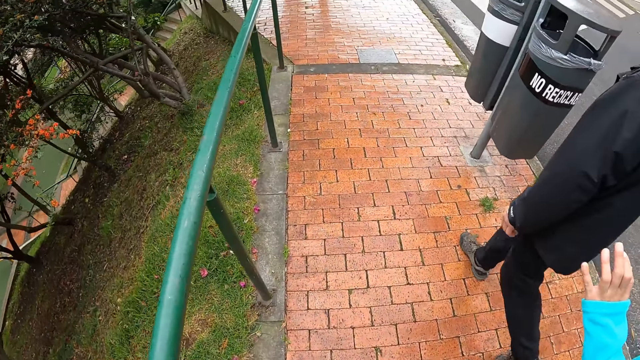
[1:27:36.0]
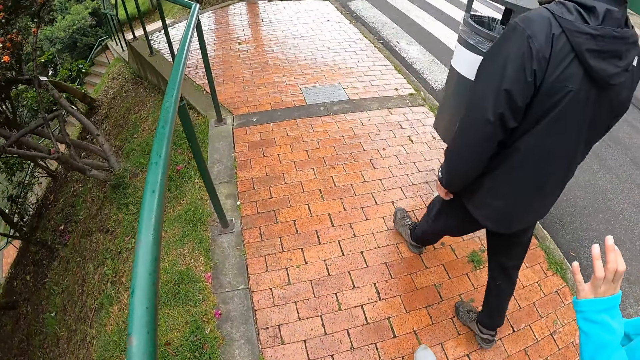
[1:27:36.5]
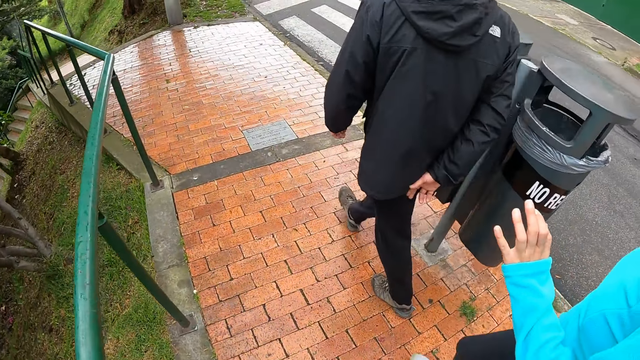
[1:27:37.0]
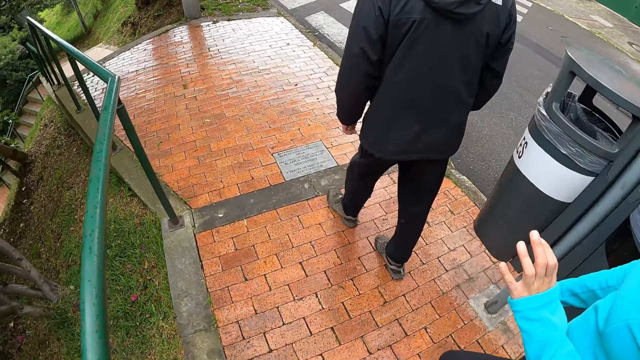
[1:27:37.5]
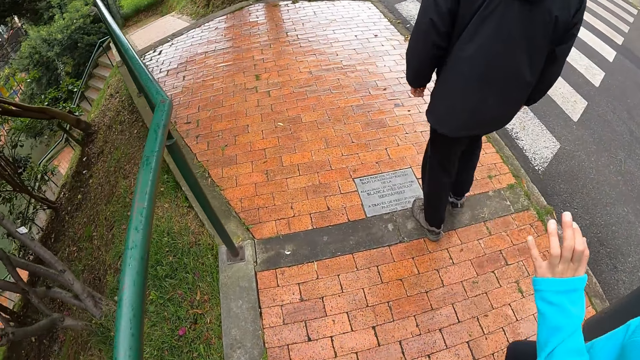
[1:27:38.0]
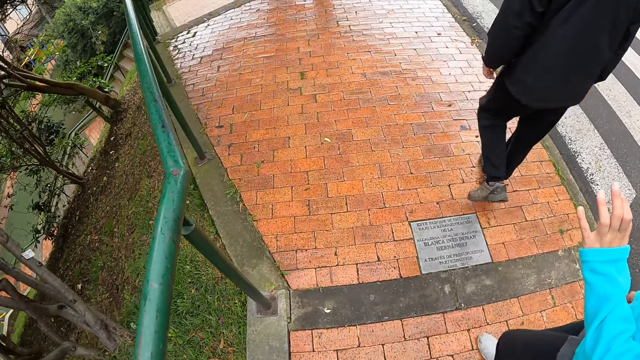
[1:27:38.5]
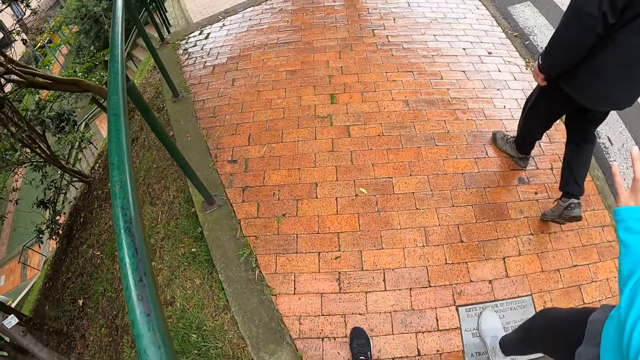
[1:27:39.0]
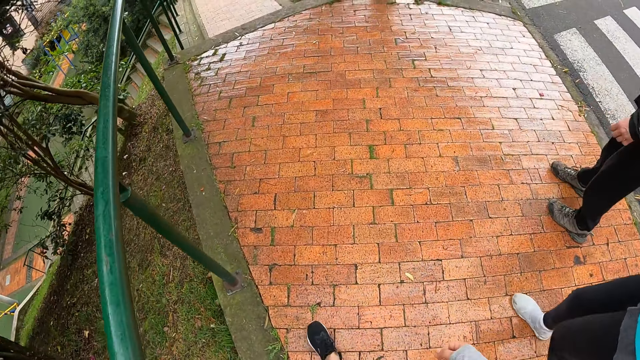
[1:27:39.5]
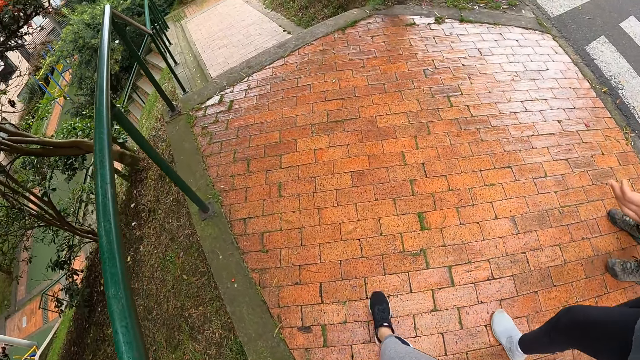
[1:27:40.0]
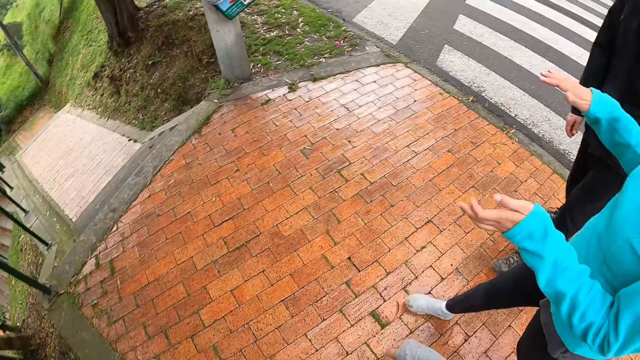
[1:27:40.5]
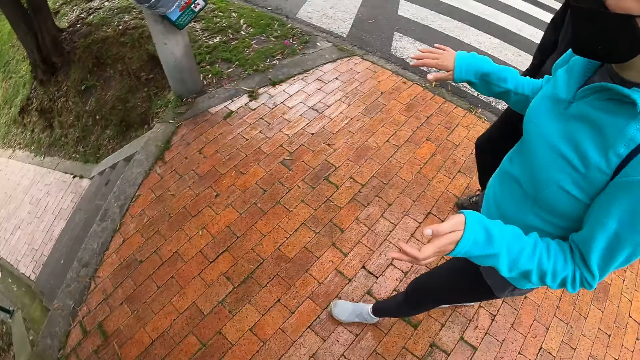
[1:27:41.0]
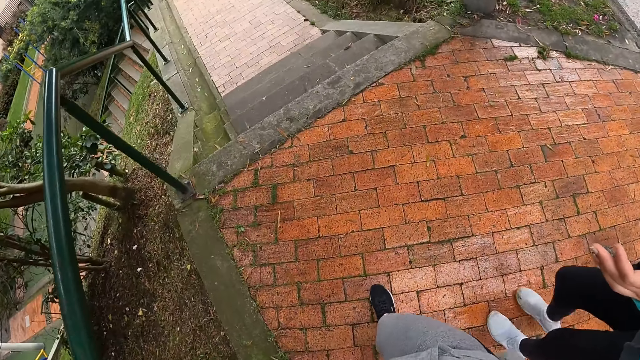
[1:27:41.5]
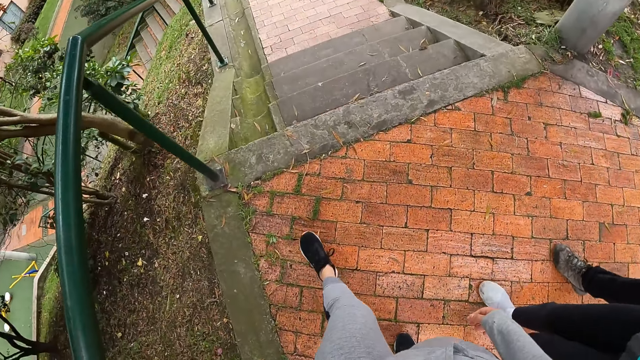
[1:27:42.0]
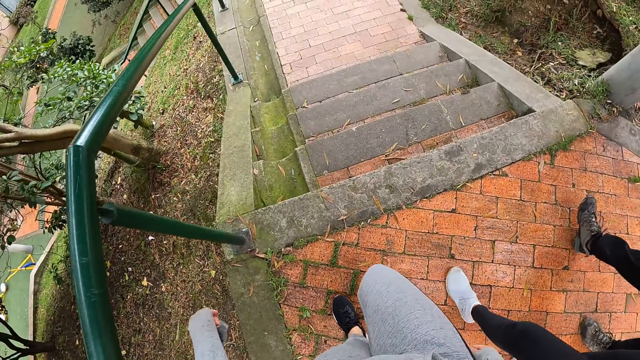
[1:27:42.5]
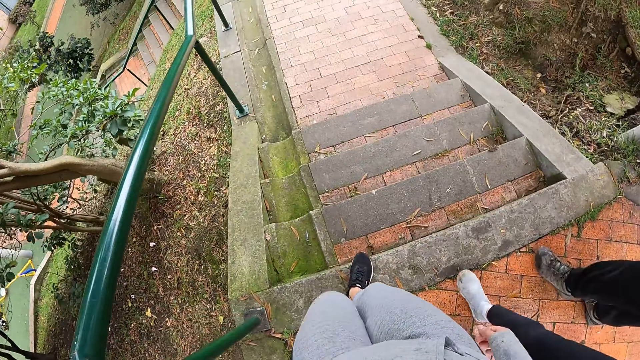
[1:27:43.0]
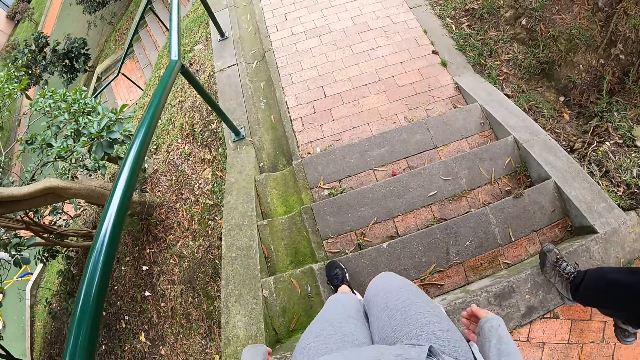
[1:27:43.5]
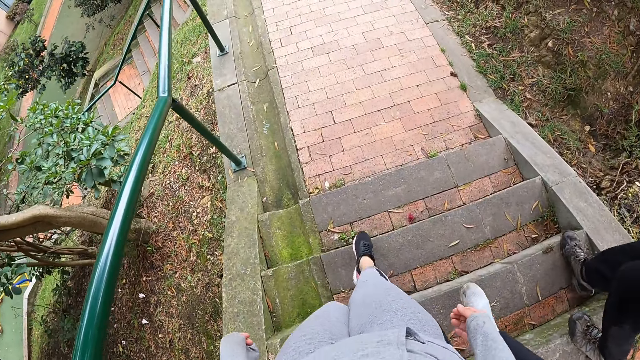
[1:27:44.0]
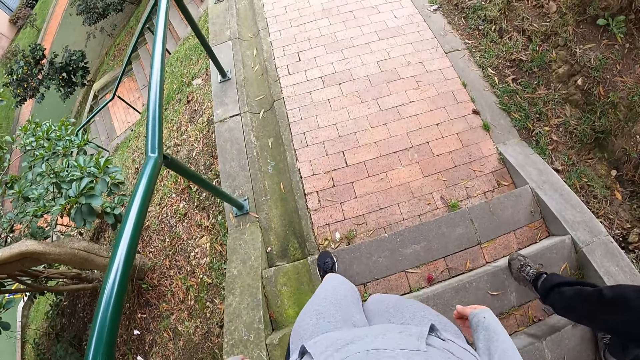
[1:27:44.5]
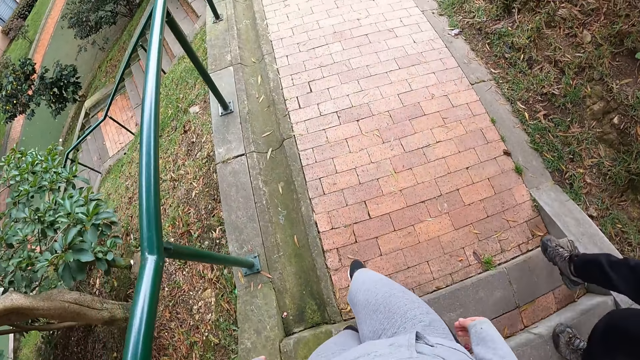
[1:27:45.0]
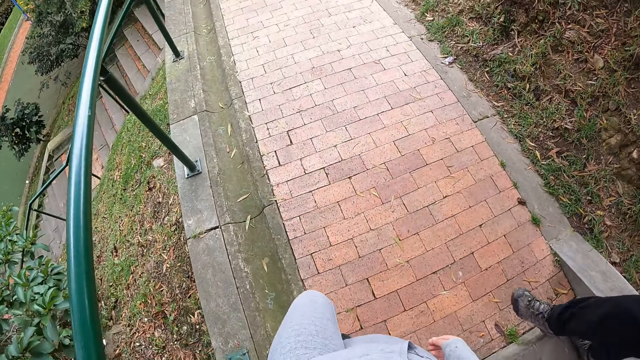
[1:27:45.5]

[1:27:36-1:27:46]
The camera wearer looks in front. A person raises her left hand. The camera wearer looks sideways. They look down. They walk down a stepped pathway. The person walks down the stepped pathway.

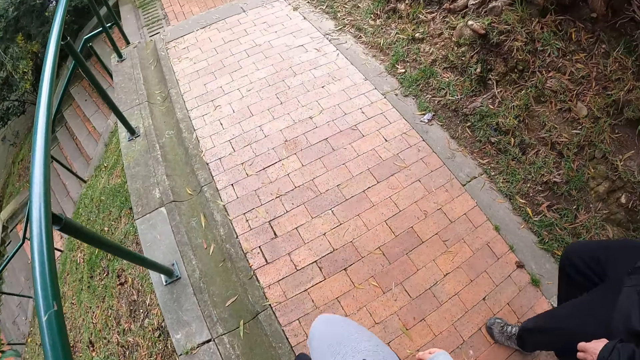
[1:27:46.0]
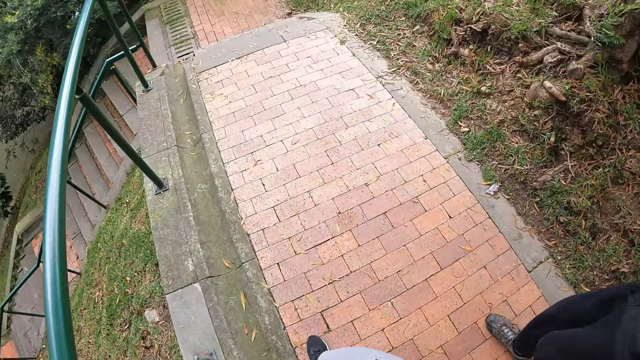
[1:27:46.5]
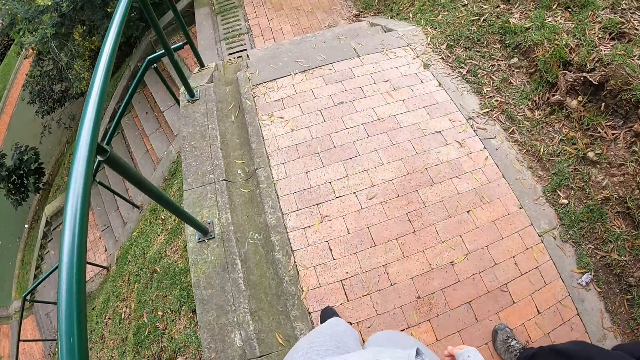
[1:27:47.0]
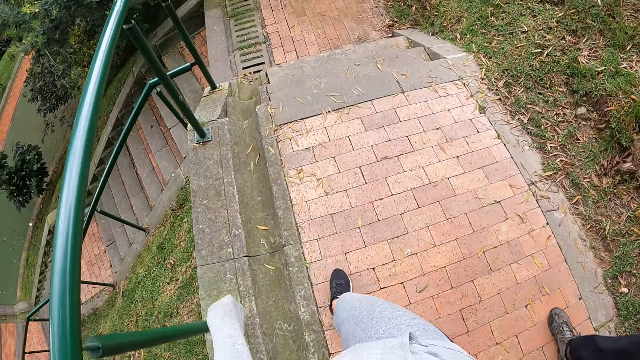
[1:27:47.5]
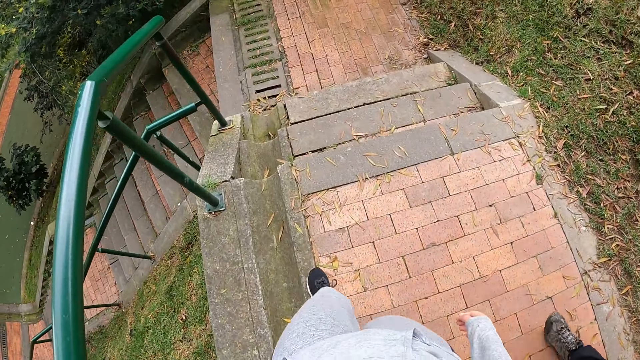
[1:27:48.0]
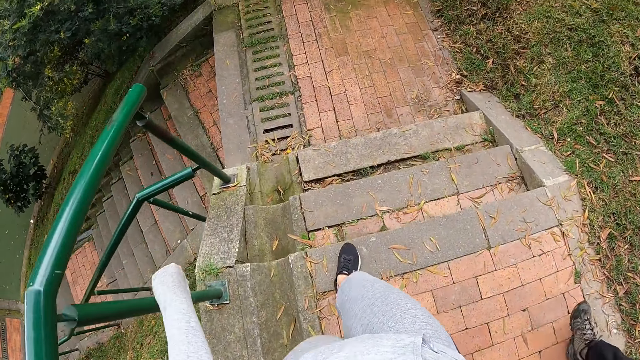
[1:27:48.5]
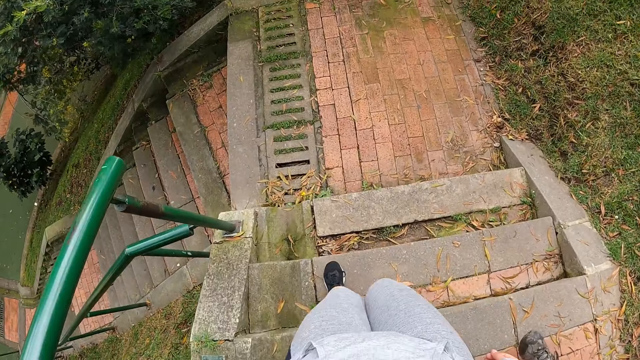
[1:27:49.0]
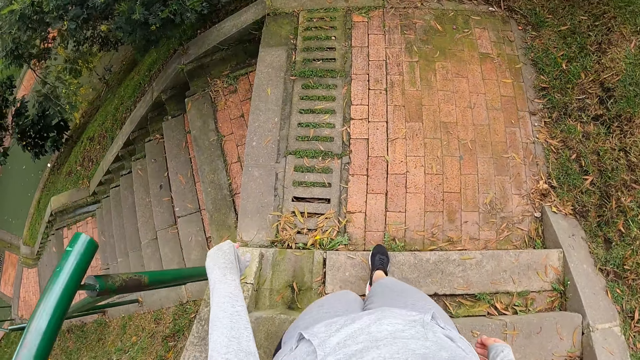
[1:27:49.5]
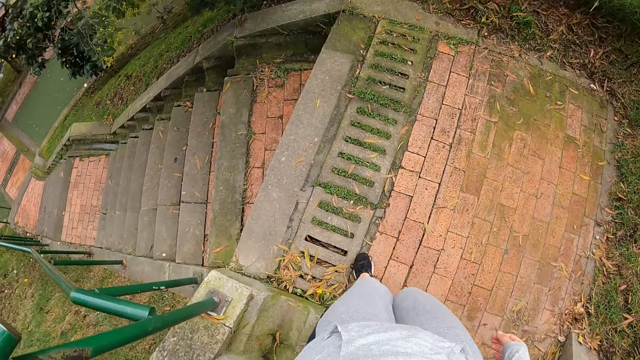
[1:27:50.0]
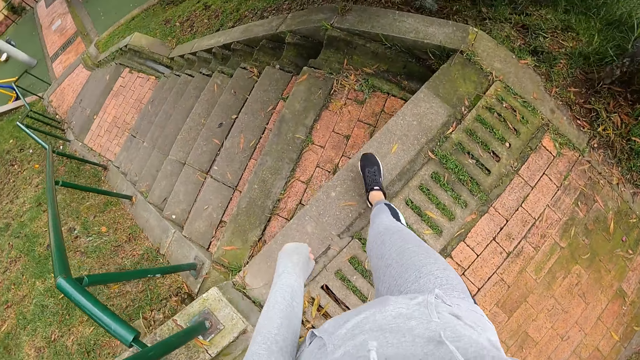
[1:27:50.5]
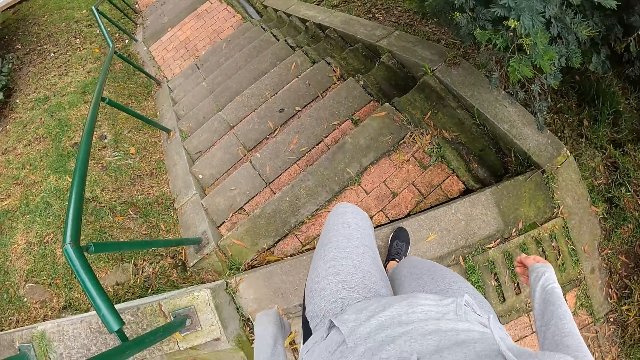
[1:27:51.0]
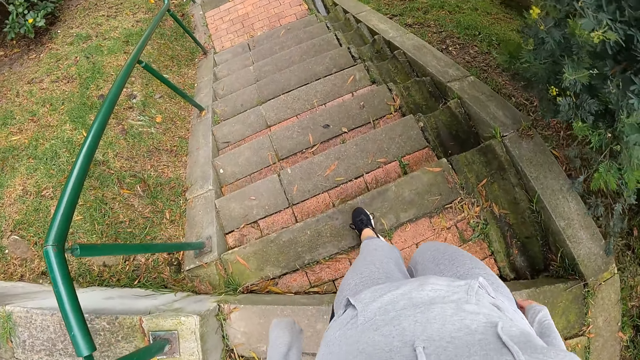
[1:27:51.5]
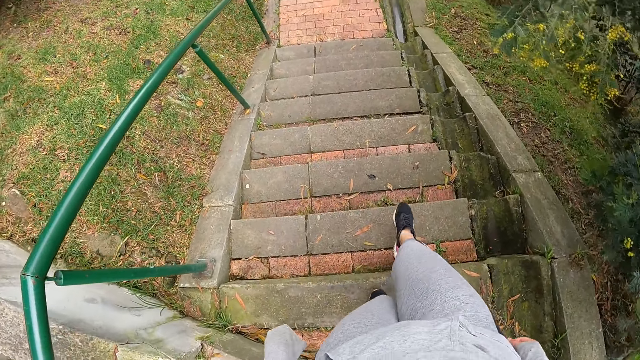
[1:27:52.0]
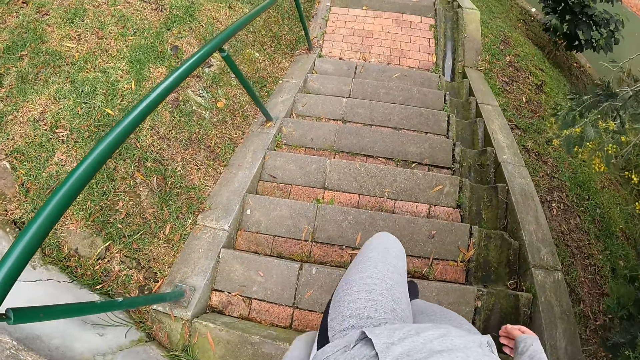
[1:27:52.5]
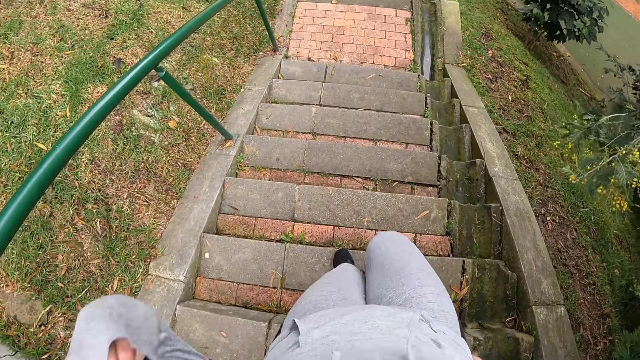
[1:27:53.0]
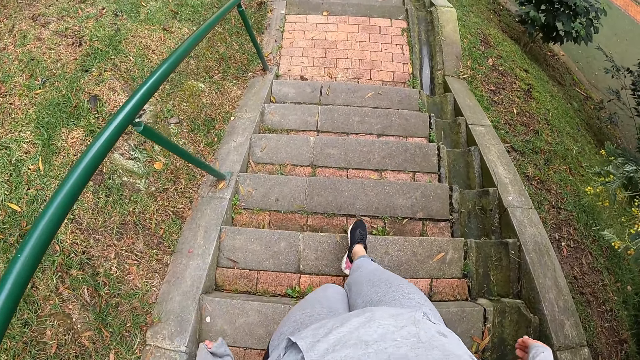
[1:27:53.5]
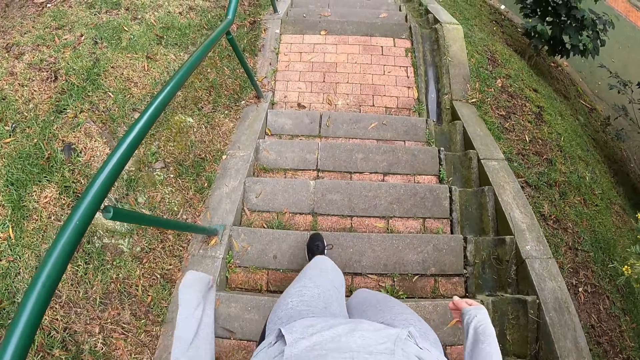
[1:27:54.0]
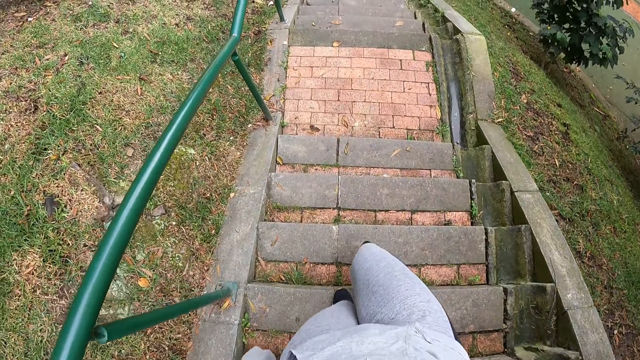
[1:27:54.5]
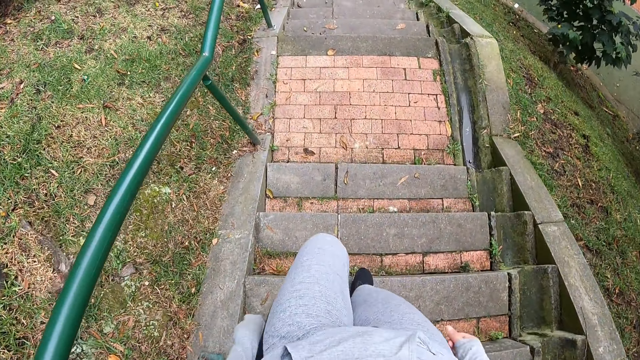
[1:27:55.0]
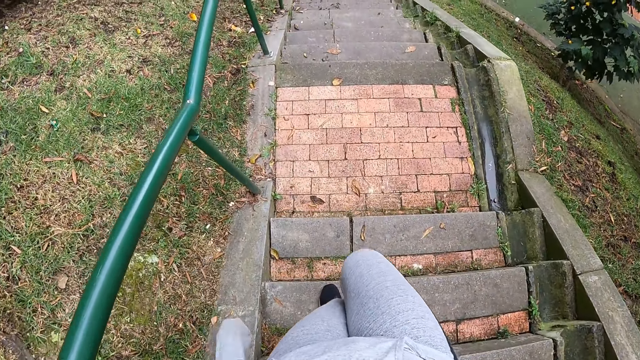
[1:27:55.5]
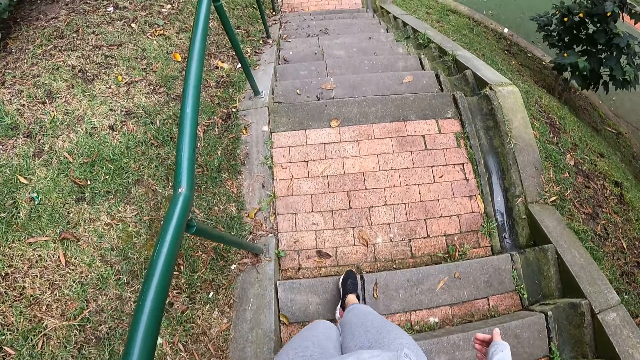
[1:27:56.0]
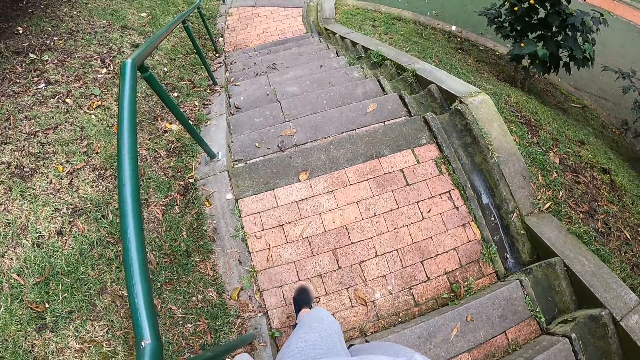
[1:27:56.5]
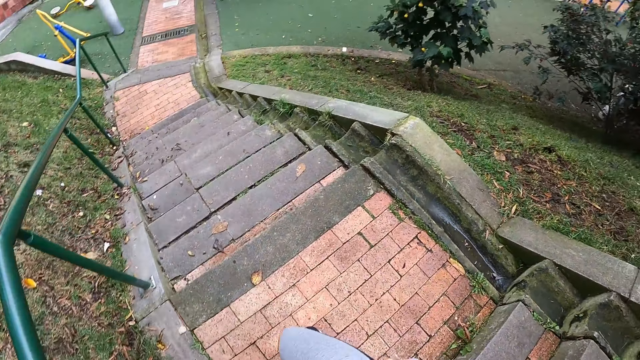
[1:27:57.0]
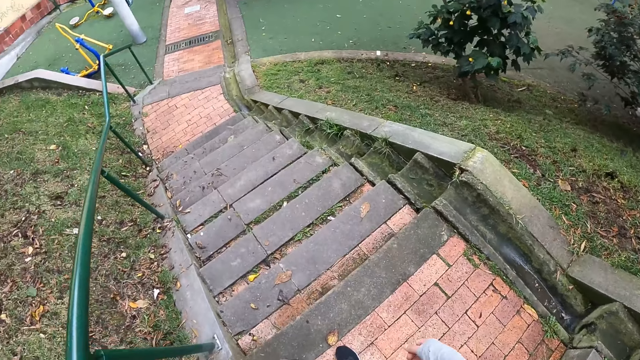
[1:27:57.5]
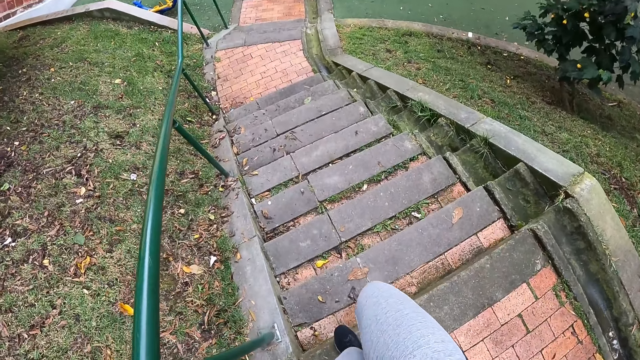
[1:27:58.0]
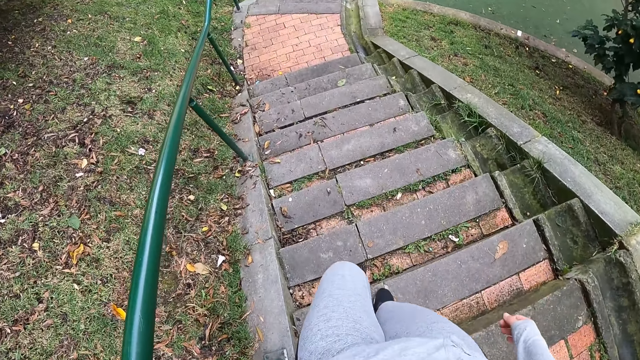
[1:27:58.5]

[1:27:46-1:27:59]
The camera wearer walks down the pavement. She walks down the stairs. She walks to the left down the stairs. She raises her left hand. She looks sideways.
